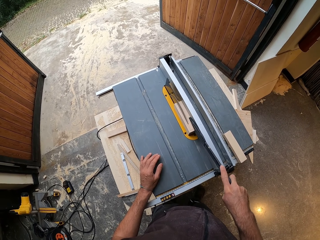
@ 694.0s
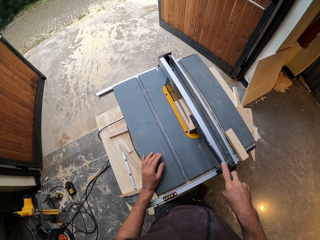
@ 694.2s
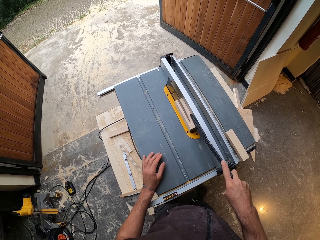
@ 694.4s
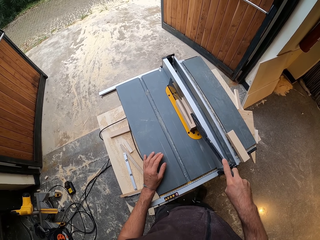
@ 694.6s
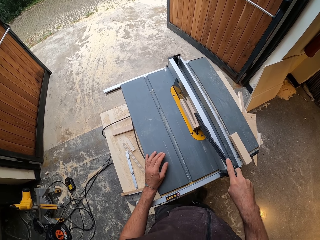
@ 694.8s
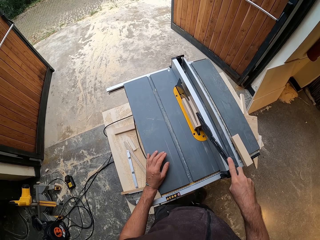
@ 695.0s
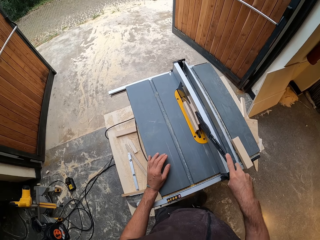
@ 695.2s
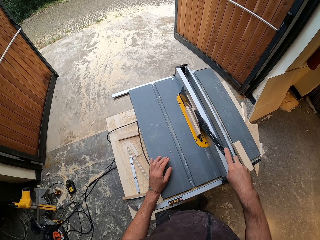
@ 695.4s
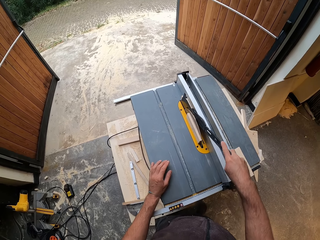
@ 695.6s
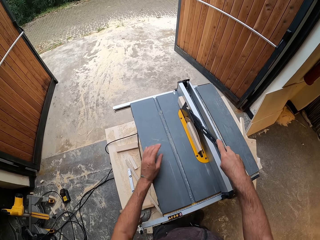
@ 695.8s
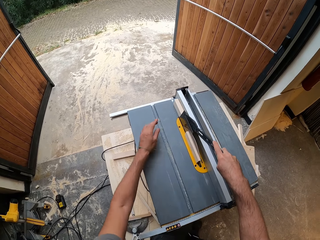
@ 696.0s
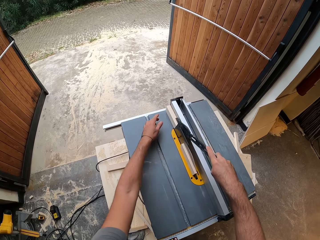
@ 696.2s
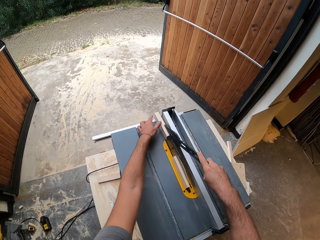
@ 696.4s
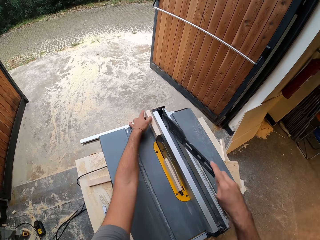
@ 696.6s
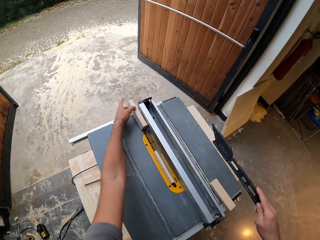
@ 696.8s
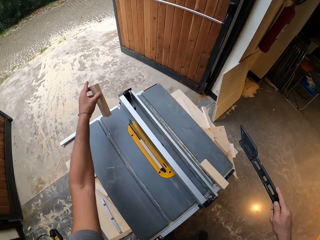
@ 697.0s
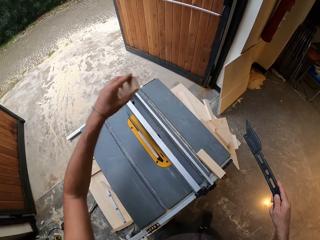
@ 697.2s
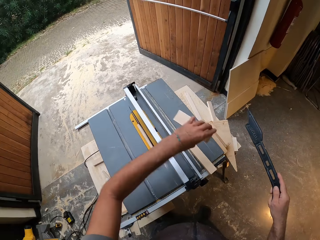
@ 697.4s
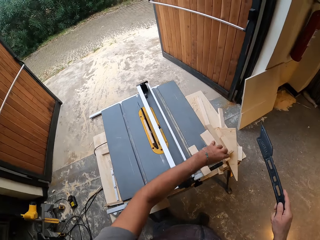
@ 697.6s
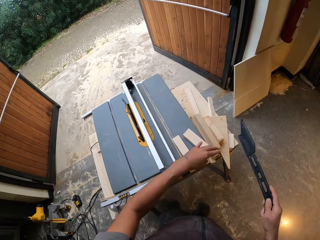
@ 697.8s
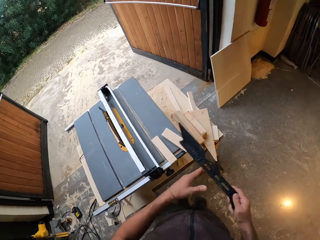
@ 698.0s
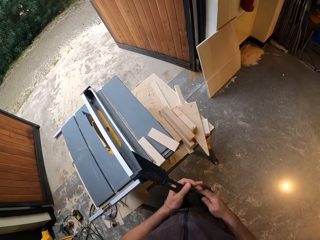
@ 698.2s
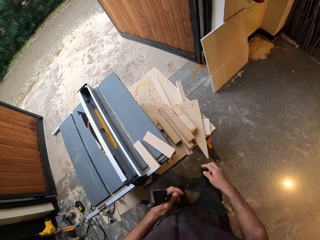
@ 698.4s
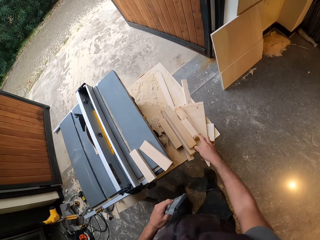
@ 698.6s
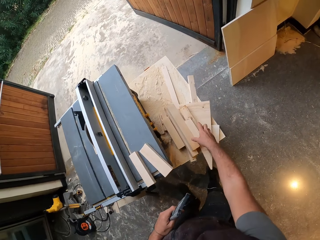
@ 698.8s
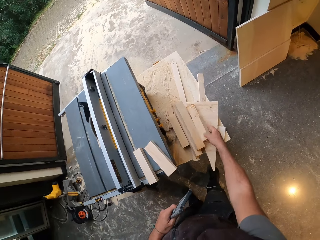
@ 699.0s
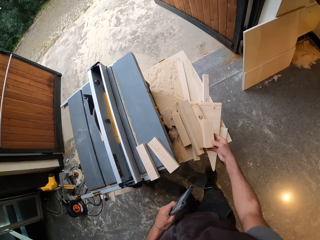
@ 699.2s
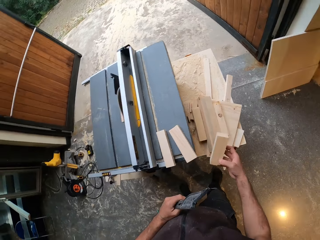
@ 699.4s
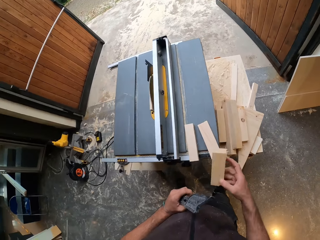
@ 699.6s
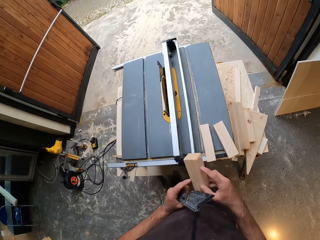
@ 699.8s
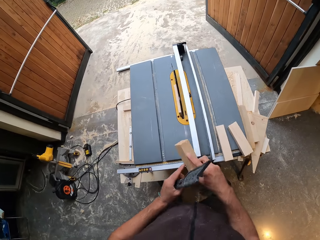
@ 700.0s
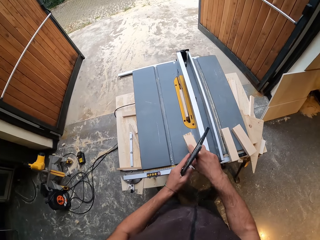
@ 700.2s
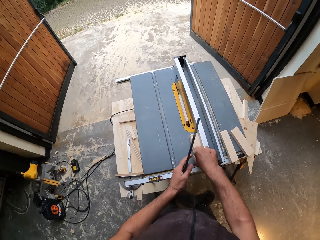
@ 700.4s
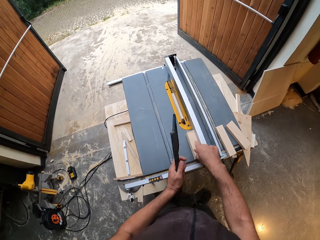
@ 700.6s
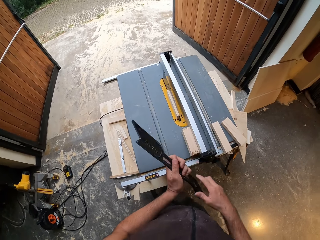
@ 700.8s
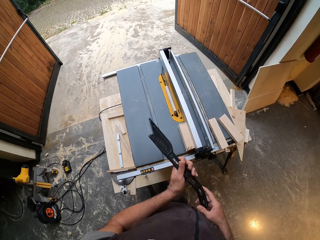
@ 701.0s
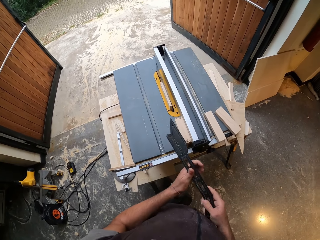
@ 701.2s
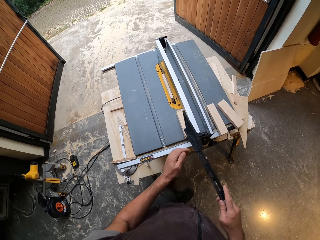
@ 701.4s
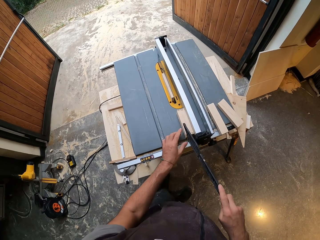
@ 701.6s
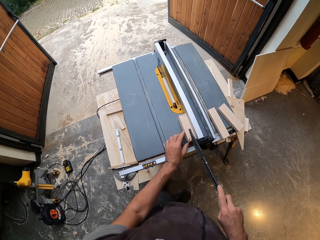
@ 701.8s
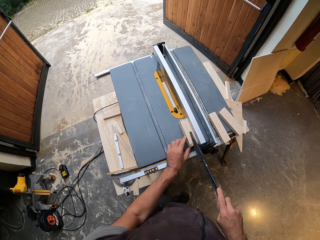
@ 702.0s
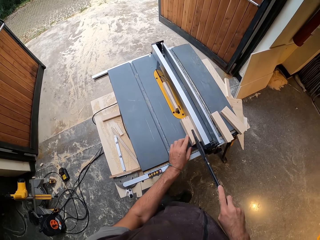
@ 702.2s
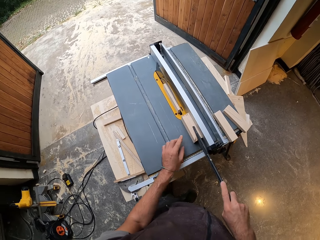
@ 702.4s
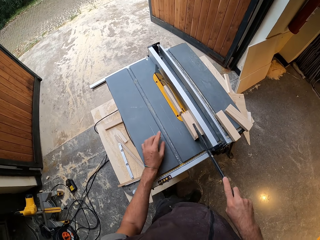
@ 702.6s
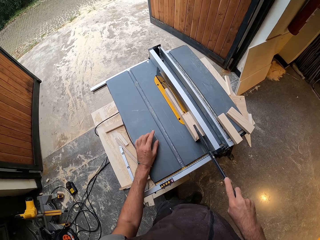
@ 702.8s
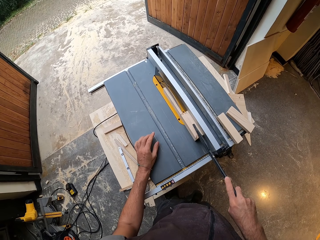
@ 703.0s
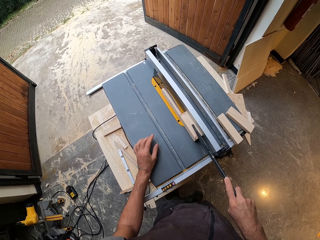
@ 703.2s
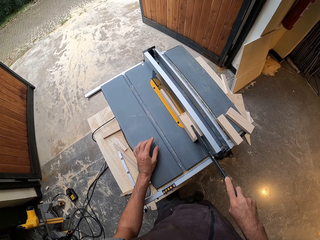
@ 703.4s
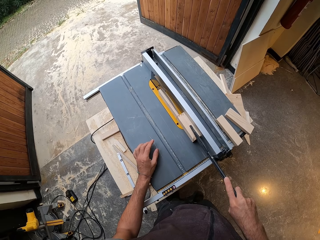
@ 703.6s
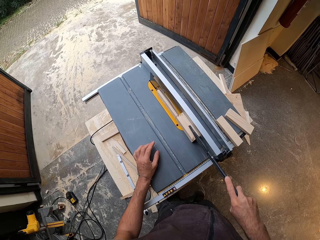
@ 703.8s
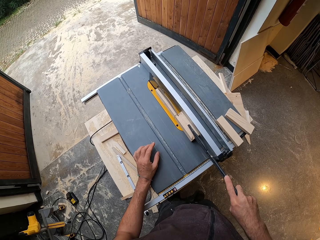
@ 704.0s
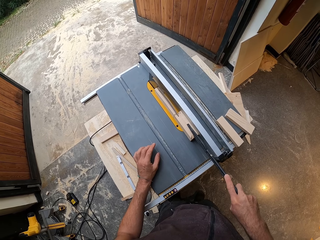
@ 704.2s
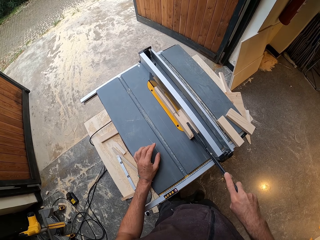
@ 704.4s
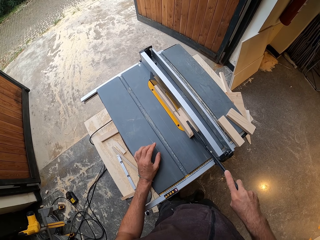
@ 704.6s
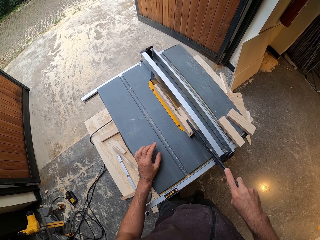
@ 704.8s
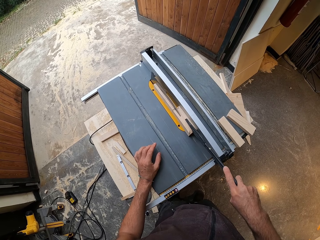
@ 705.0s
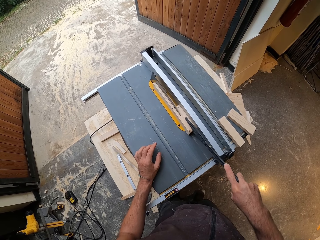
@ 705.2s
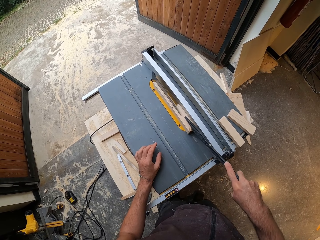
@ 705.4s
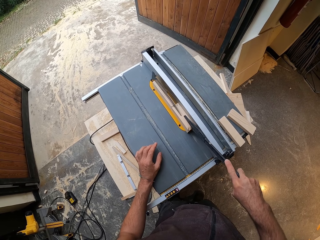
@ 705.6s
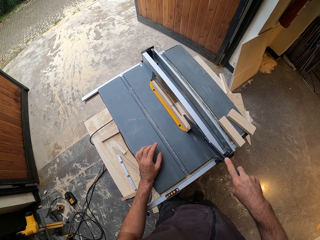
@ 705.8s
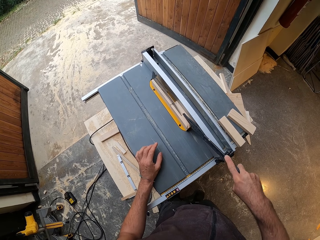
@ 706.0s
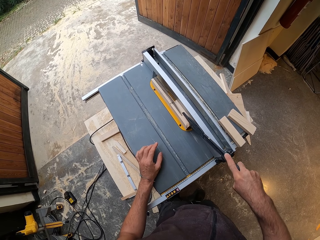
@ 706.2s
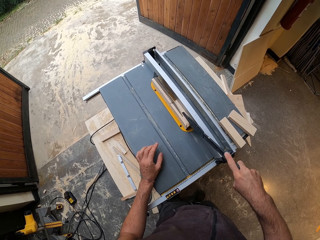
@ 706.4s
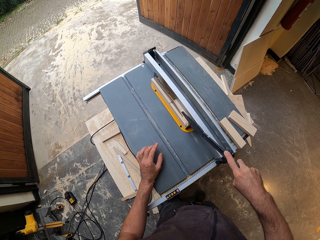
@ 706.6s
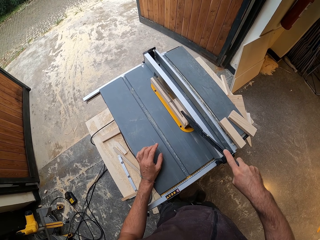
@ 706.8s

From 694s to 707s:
The camera wearer picks up the piece of wood from the table top with his left hand. He drops the piece of wood on the table top with his left hand. He passes the blade guard from his left hand to his right hand. He picks up the piece of wood on the table with his right hand. He drops the piece of wood on the table top with his right hand. He passes the blade guard from his right hand to his left hand. He pushes the piece of wood on the table top with the blade guard in his right hand. He cuts the piece of wood with the table saw with his right hand.

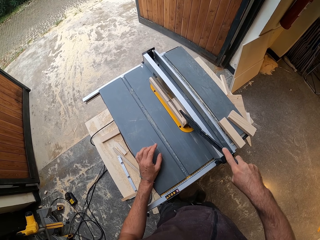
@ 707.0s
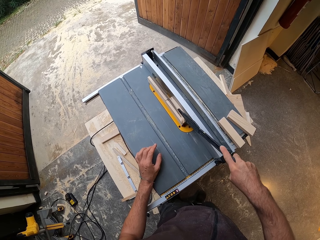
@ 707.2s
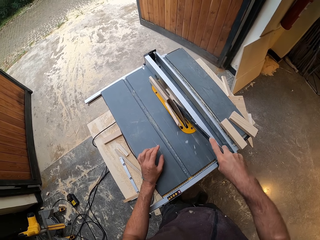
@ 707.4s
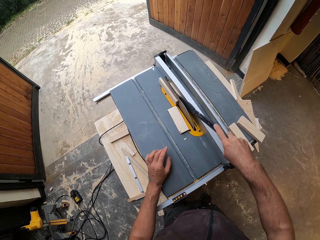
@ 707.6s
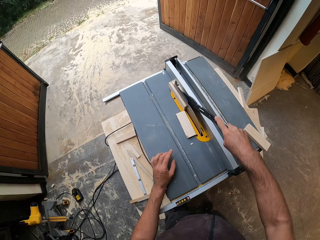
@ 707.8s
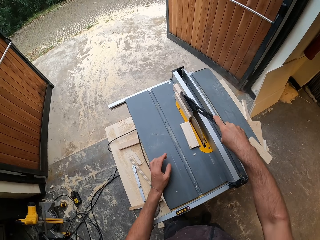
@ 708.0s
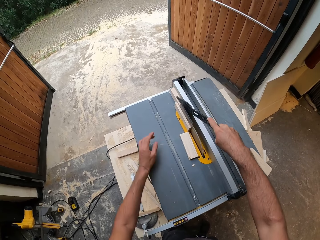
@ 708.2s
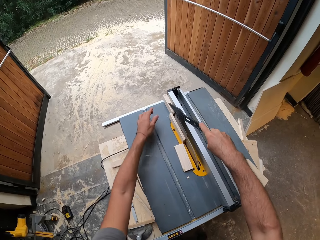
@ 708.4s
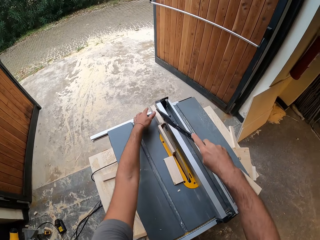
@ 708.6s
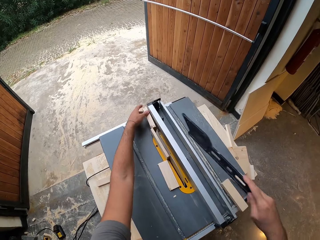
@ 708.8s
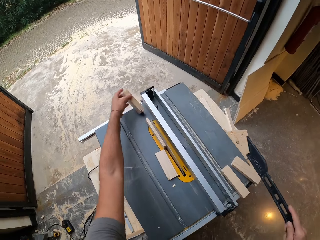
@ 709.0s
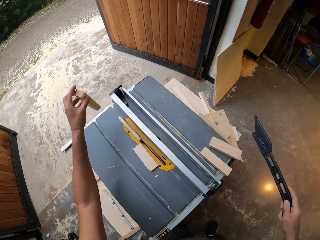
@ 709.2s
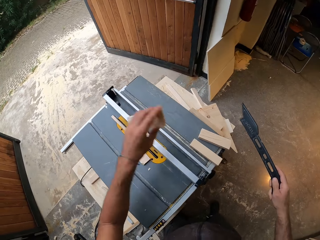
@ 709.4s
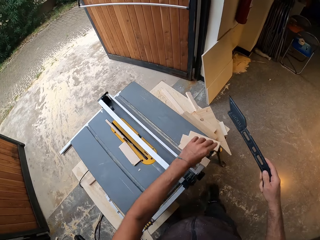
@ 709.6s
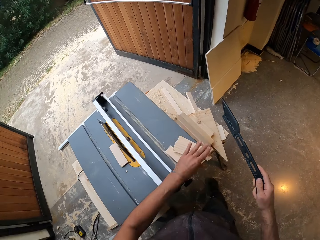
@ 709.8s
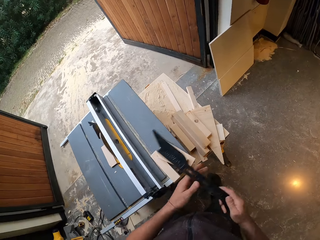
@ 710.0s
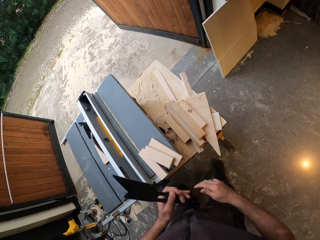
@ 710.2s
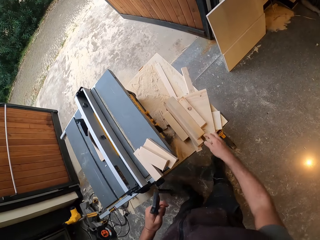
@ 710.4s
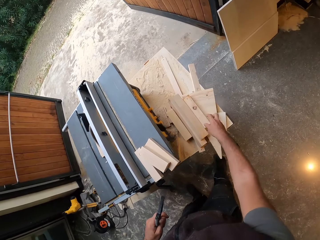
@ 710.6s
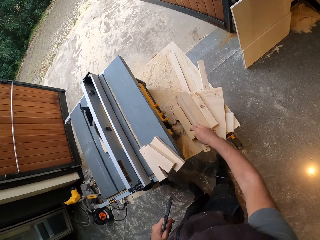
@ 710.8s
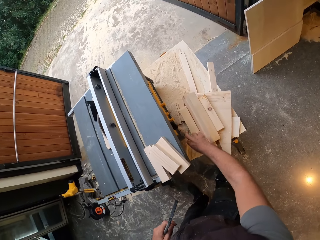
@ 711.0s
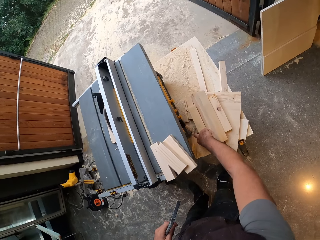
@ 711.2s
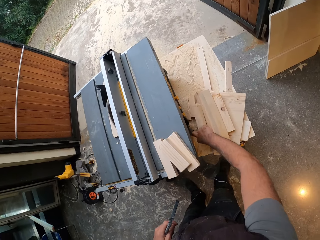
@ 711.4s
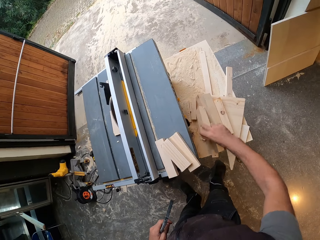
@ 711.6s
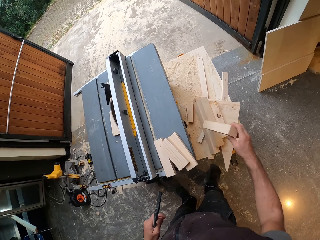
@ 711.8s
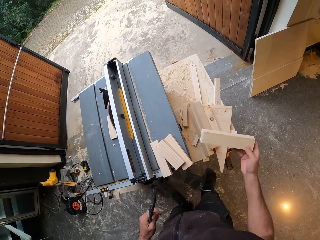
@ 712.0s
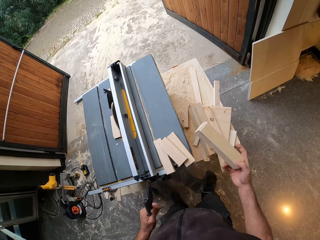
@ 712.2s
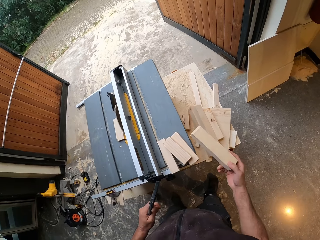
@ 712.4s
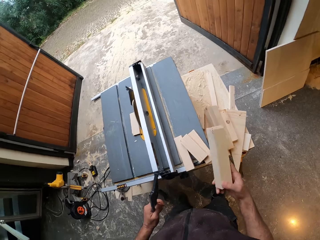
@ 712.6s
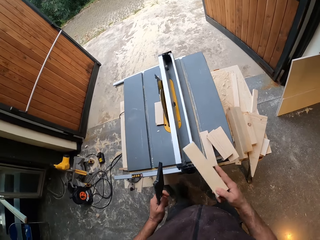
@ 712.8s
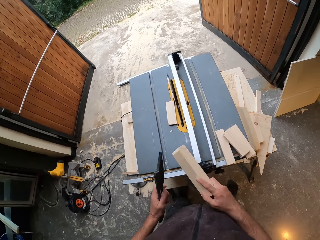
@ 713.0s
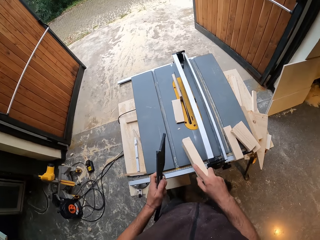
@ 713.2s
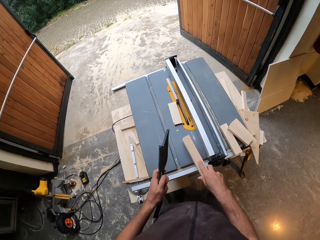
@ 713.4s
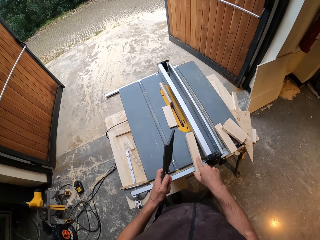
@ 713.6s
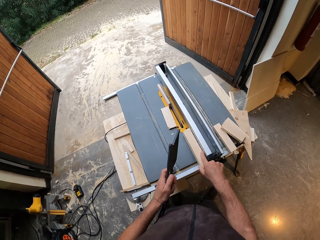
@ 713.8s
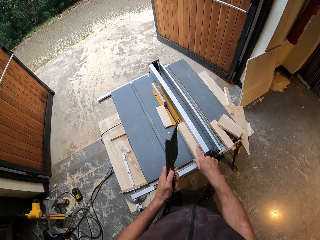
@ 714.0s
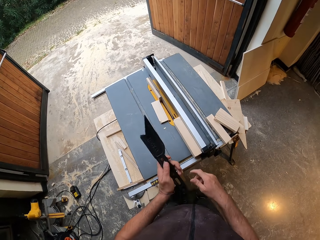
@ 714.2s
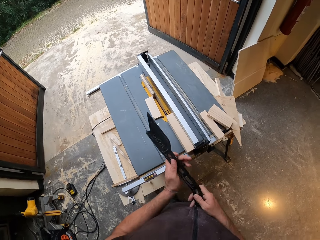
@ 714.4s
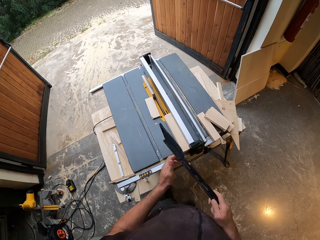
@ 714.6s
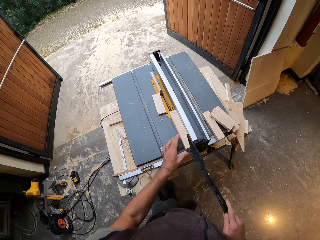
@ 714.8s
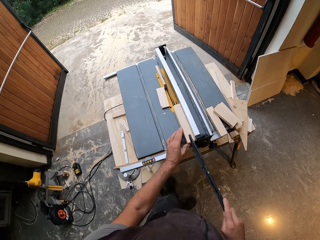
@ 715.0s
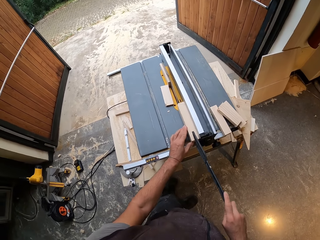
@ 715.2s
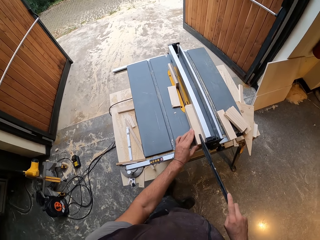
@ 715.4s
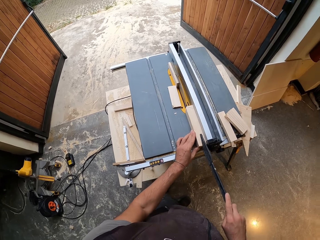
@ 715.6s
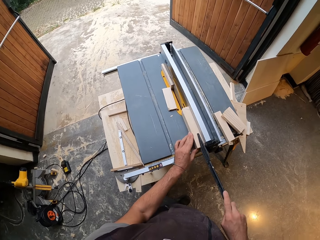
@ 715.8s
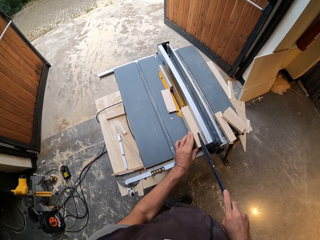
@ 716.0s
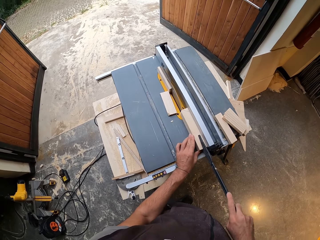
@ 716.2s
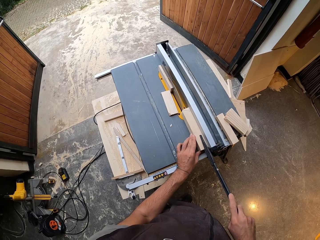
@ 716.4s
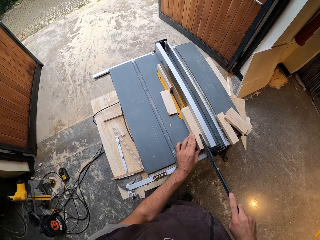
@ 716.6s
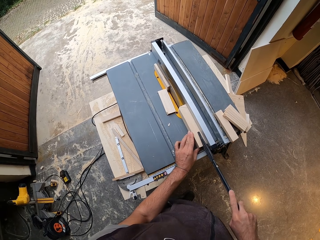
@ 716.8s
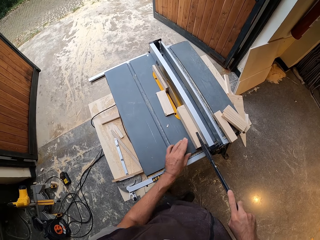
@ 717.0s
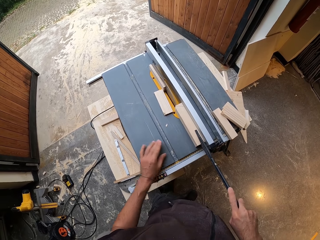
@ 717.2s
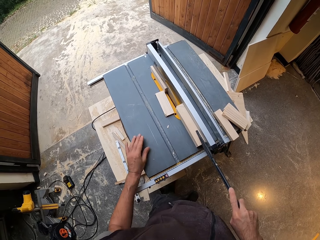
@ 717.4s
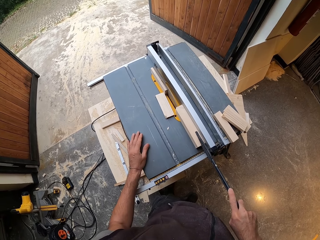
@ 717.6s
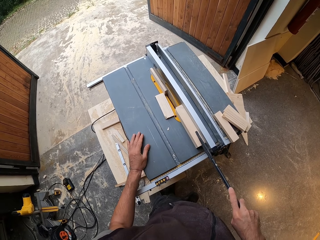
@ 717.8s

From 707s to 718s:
The camera wearer picks up the piece of wood from the table top with his left hand. He drops the piece of wood on the table top with his left hand. He passes the blade guard from his right hand to his left hand. He picks up the piece of wood on the table with his right hand. He drops the piece of wood on the table top with his right hand. He passes the blade guard from his left hand to his right hand. He cuts the piece of wood with the table saw with his right hand.
